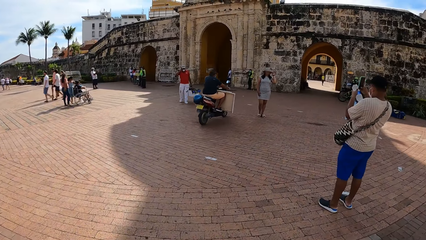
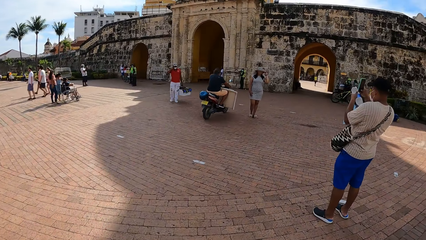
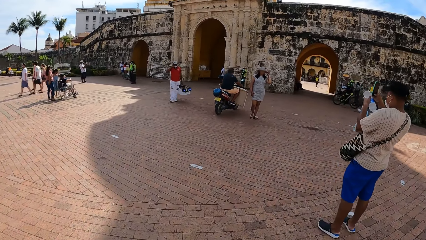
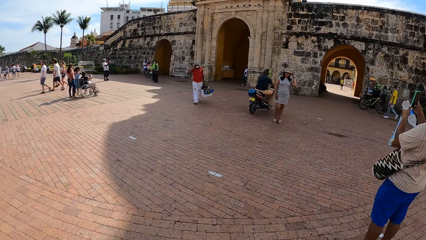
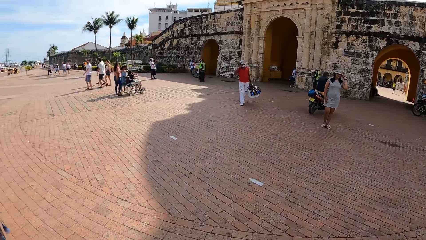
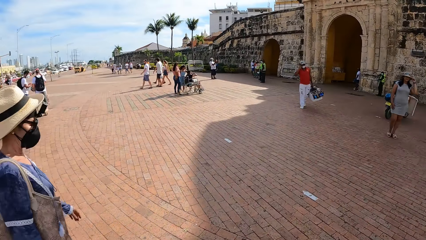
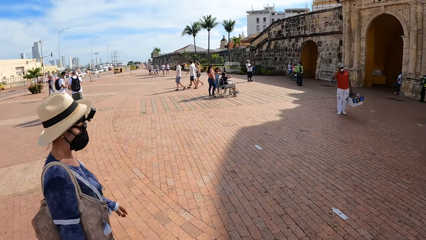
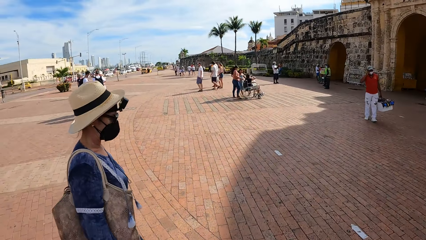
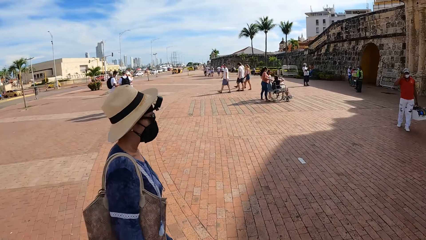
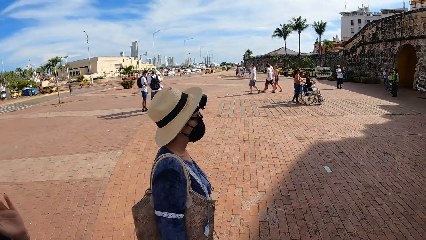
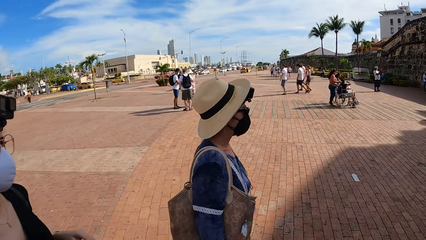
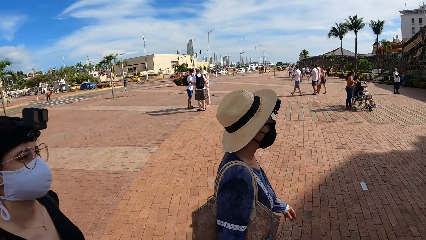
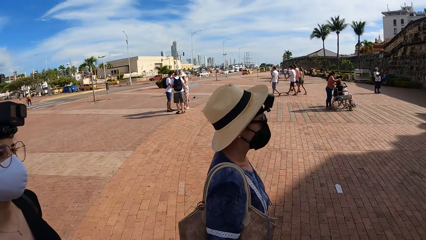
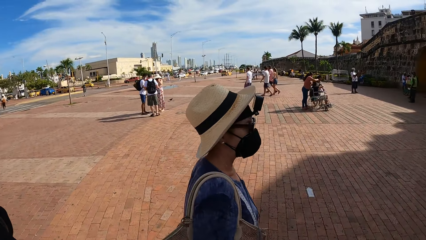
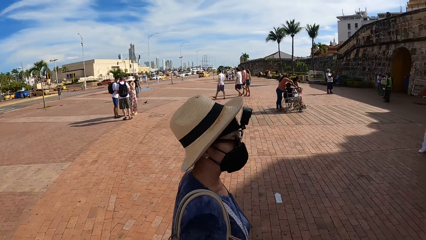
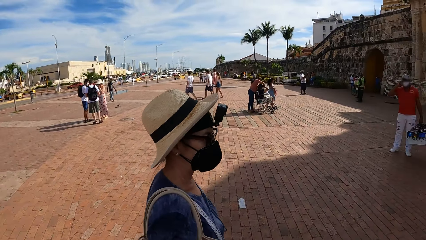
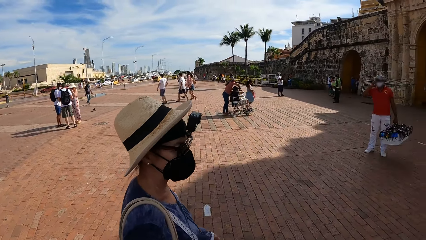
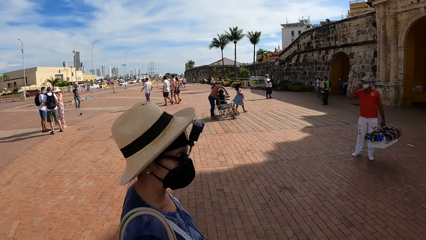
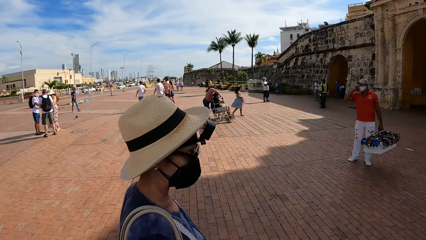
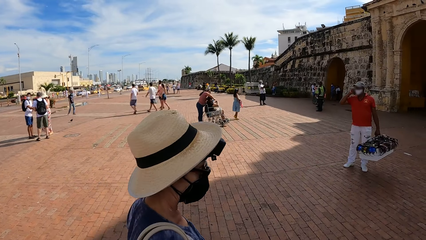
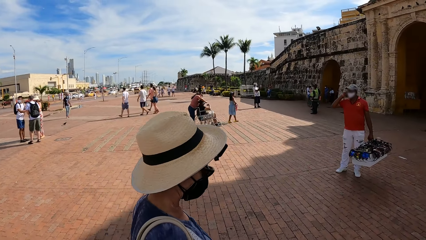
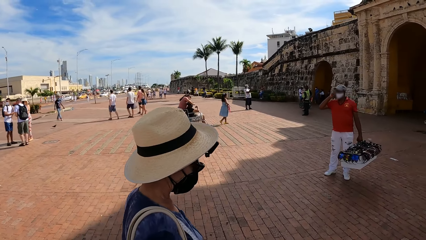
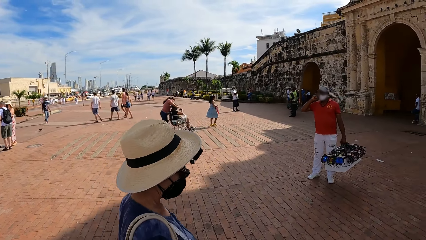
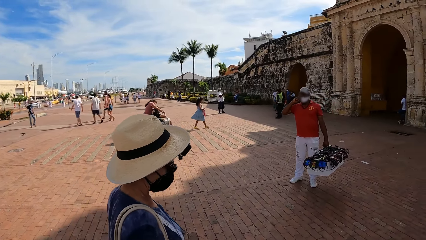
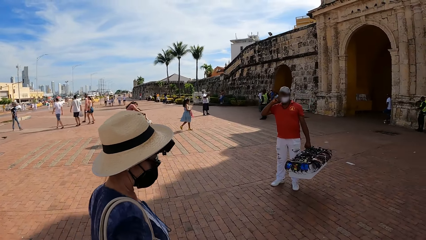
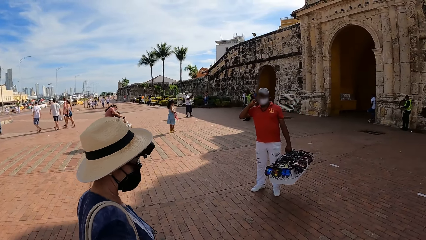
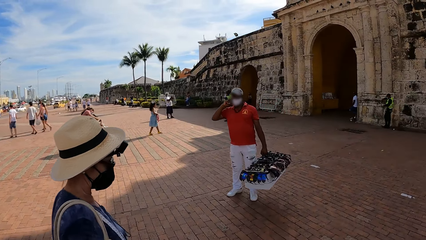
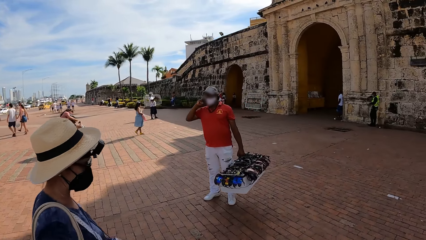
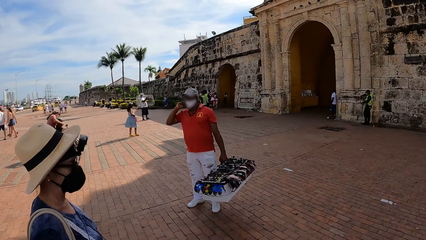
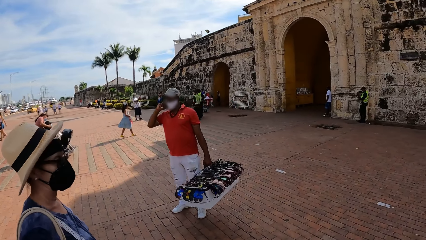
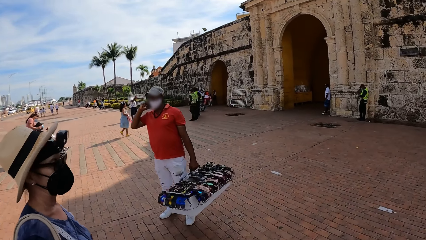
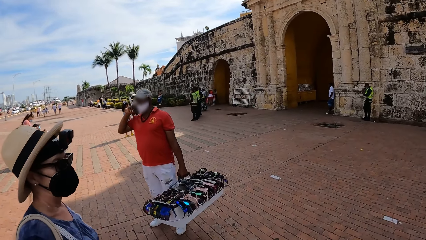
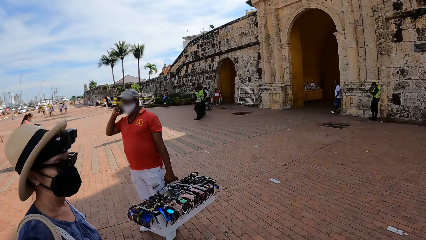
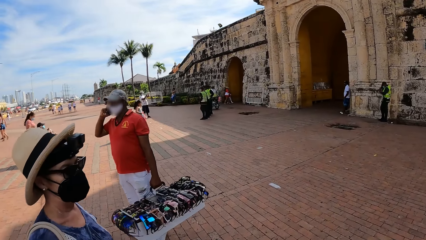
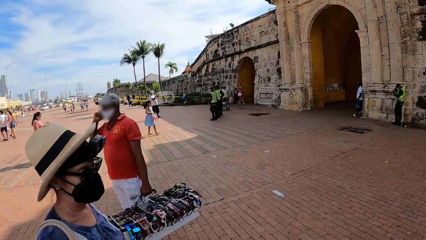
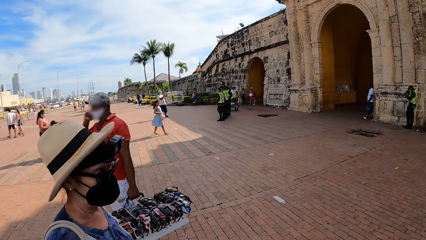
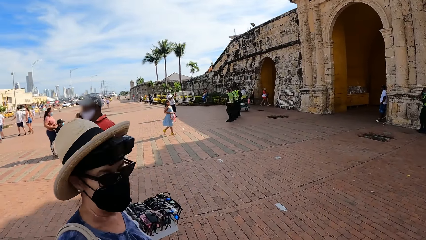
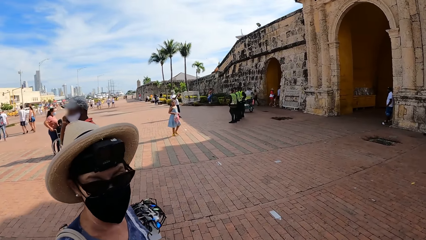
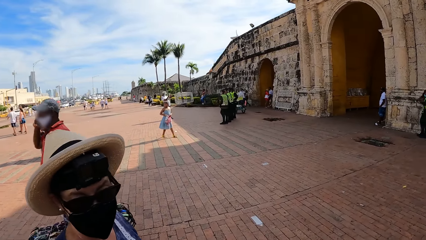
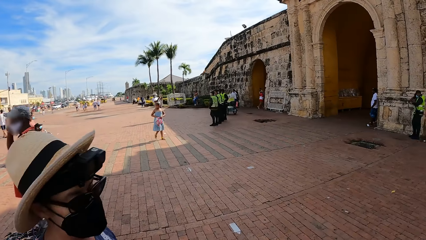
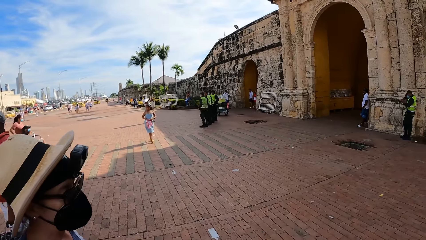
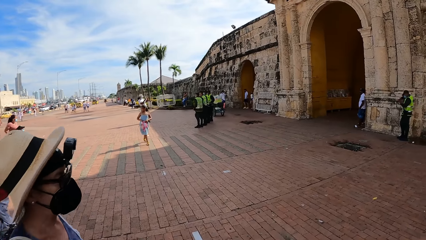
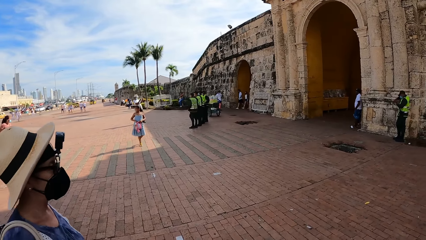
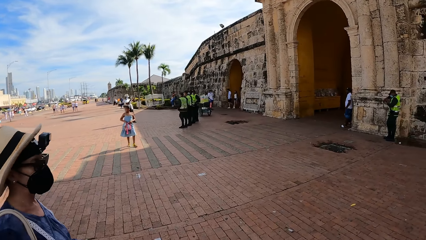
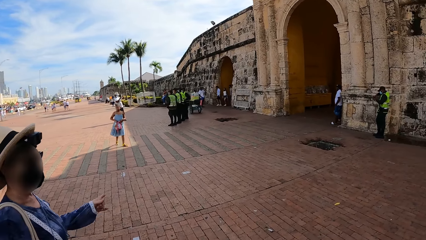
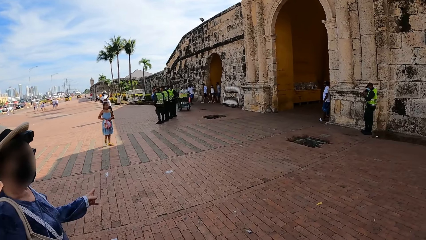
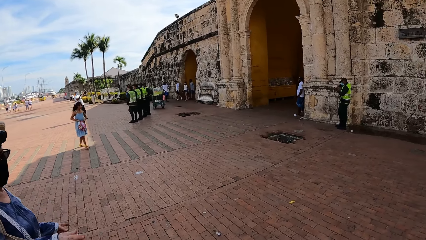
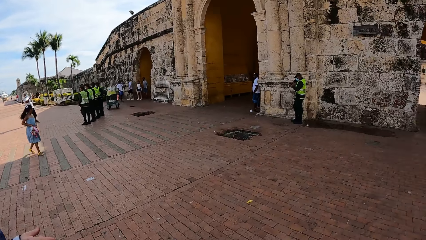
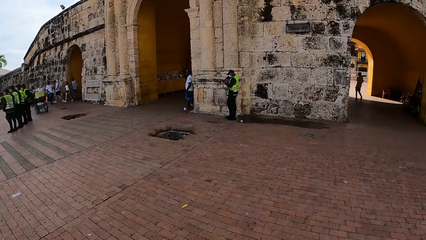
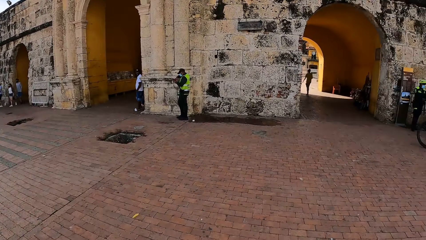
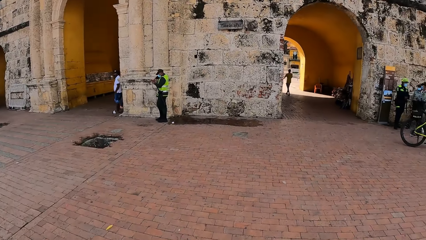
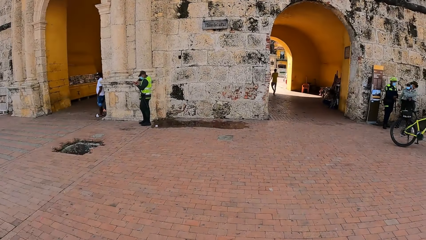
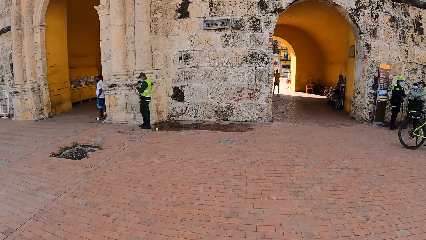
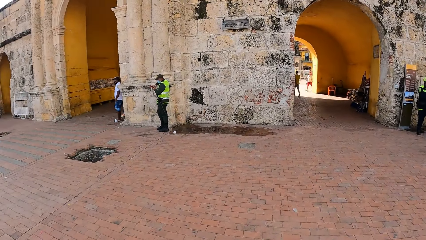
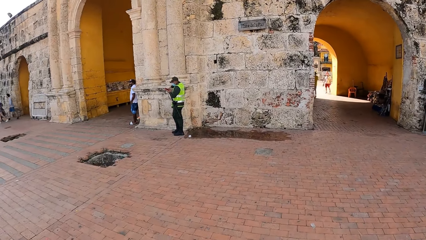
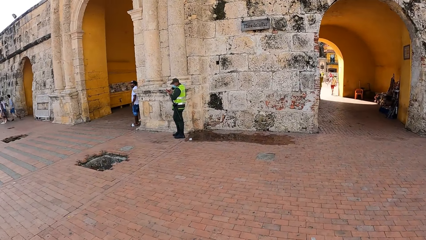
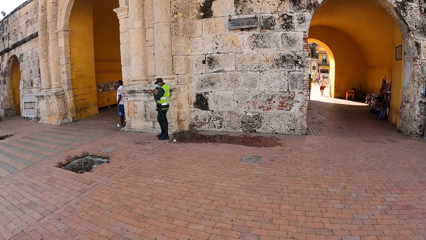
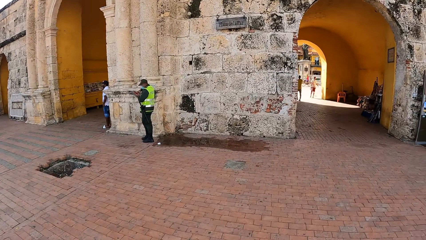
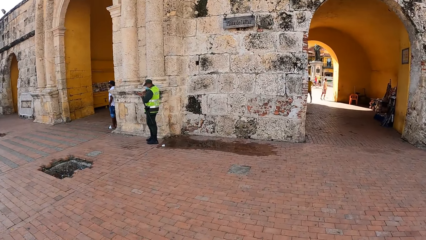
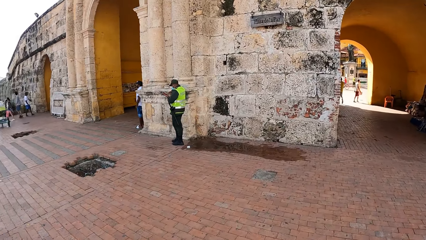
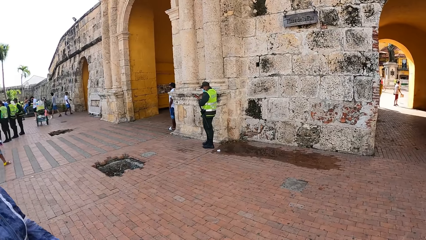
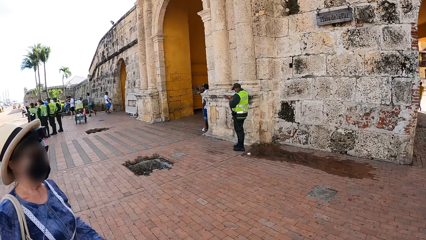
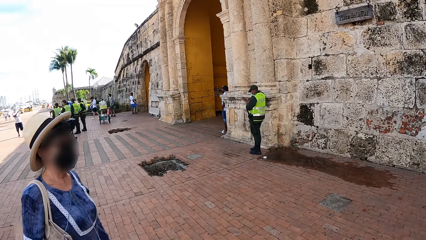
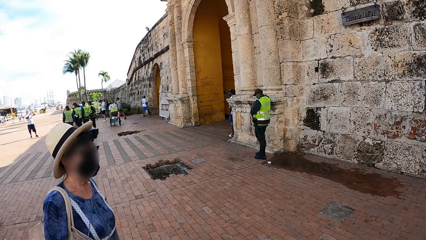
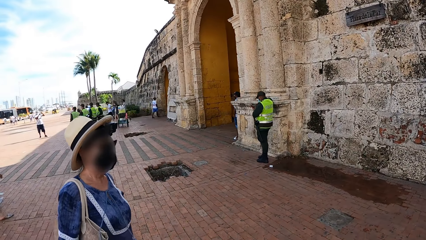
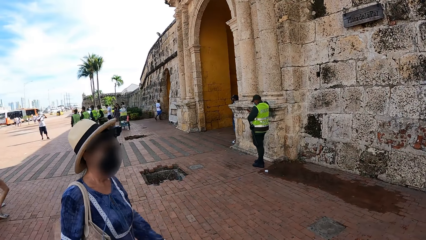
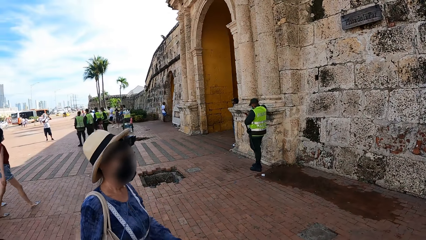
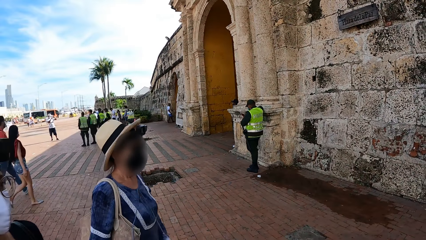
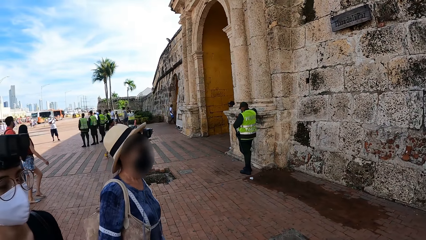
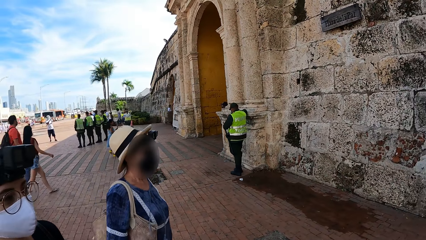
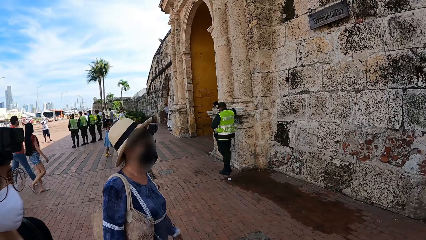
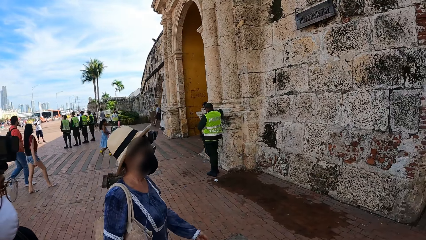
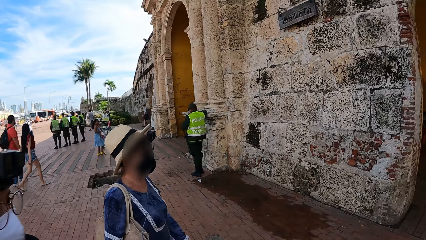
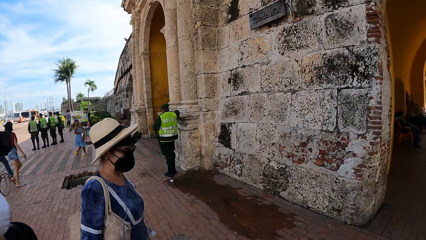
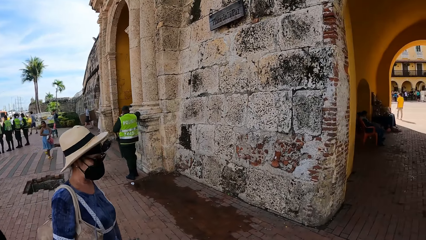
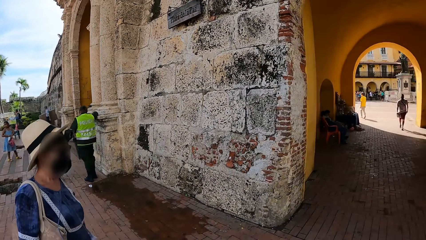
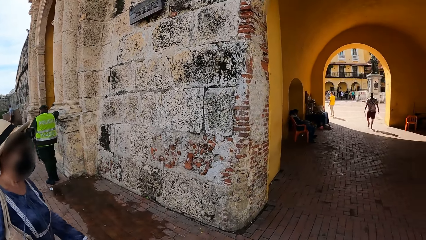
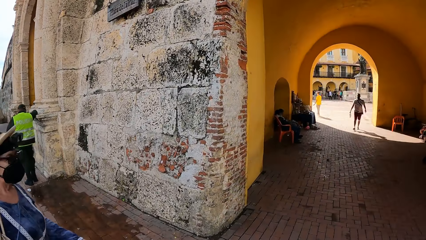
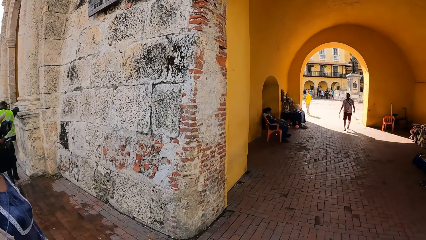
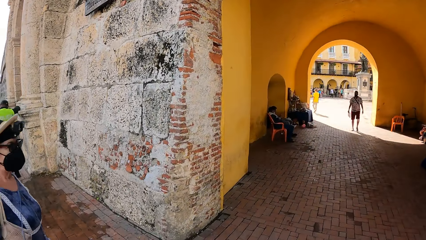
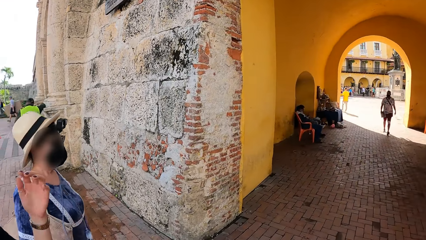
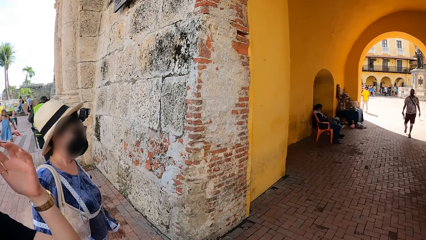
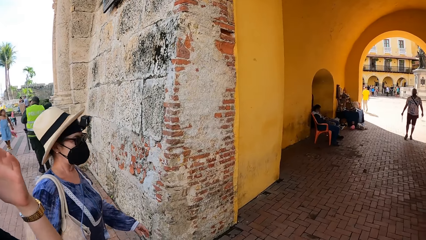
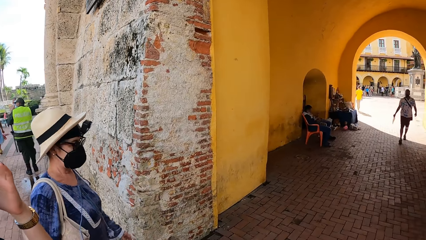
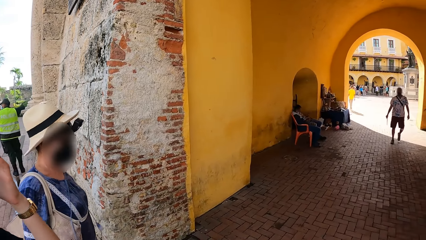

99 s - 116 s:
The camera wearer looks around. A man talks on a phone in his right hand. A woman points a finger. The camera wearer looks around.
